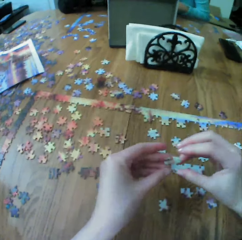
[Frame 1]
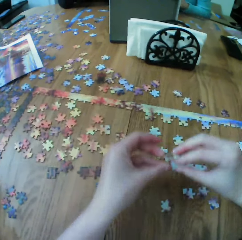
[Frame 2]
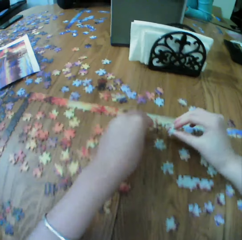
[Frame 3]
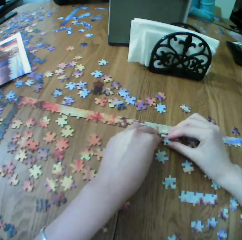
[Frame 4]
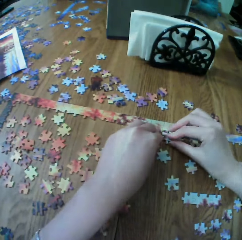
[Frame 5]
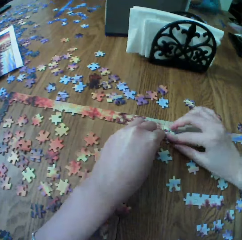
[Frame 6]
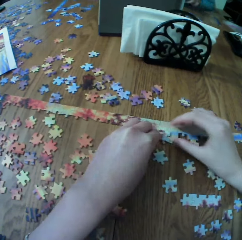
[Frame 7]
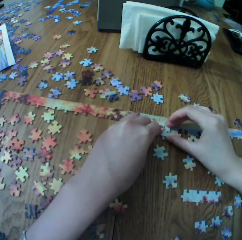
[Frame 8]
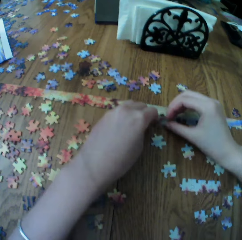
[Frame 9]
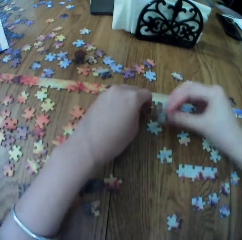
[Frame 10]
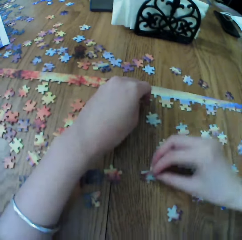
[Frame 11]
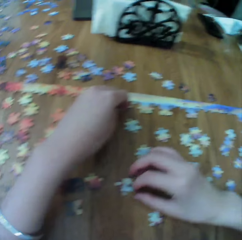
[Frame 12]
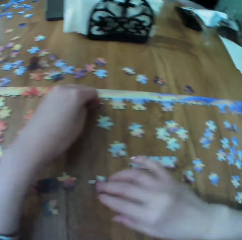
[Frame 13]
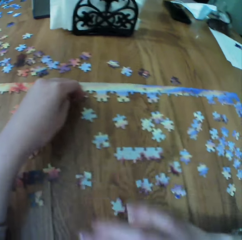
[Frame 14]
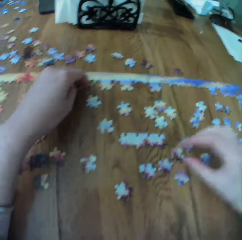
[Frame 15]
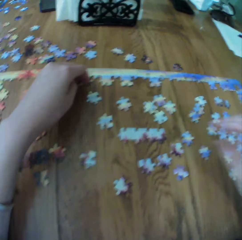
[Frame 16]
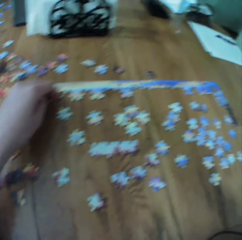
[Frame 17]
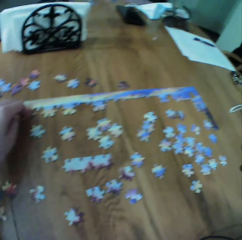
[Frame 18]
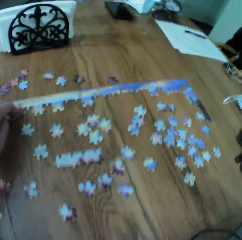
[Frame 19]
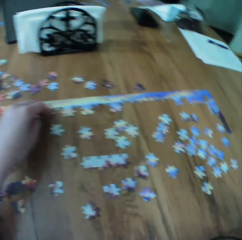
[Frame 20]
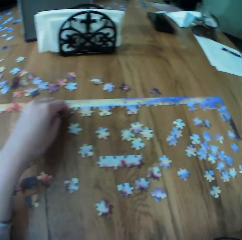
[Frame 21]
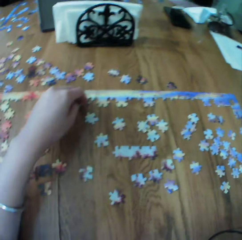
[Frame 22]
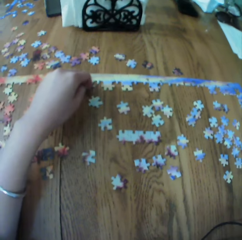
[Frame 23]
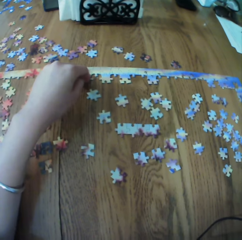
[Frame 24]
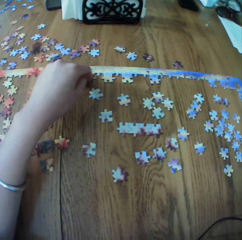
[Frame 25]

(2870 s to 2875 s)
The camera wearer fits the puzzle piece. They look around the table.

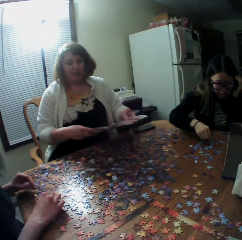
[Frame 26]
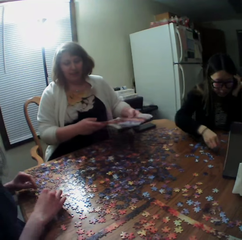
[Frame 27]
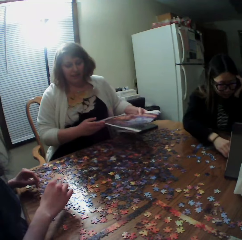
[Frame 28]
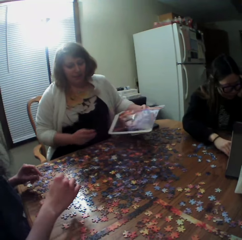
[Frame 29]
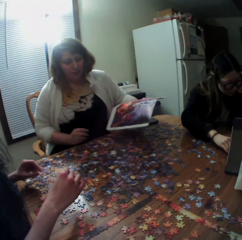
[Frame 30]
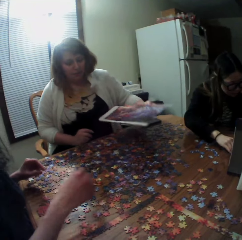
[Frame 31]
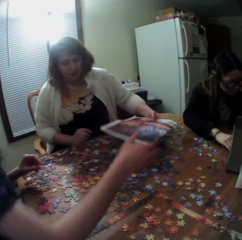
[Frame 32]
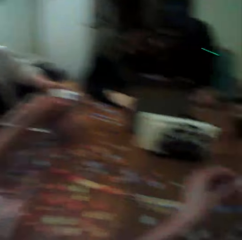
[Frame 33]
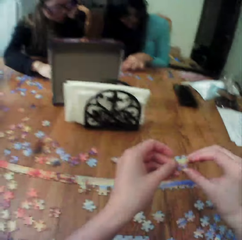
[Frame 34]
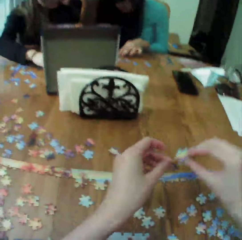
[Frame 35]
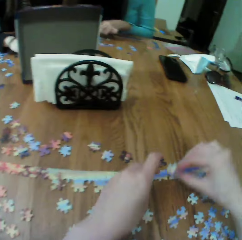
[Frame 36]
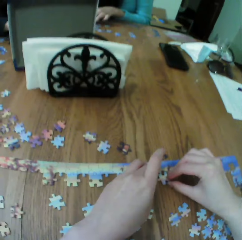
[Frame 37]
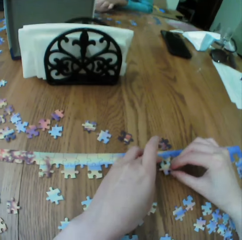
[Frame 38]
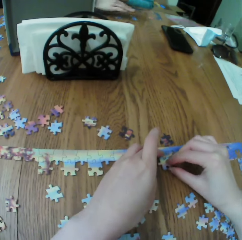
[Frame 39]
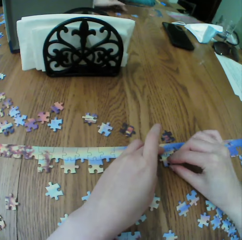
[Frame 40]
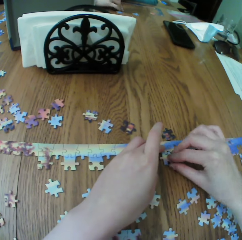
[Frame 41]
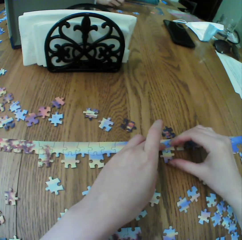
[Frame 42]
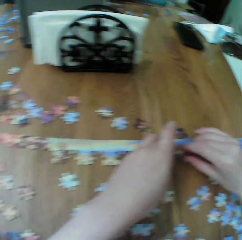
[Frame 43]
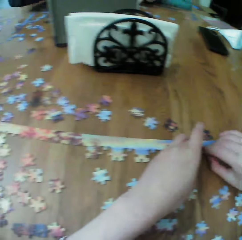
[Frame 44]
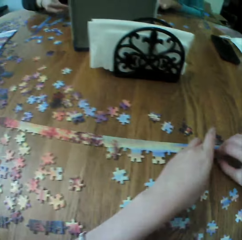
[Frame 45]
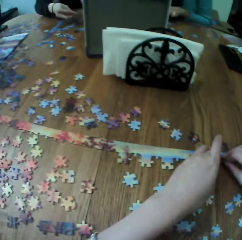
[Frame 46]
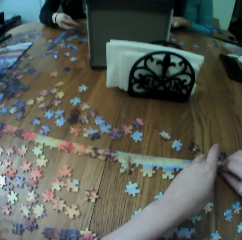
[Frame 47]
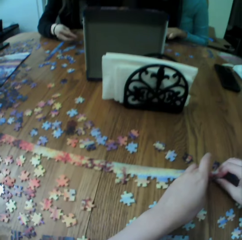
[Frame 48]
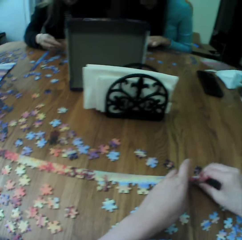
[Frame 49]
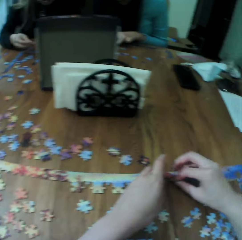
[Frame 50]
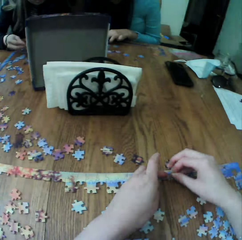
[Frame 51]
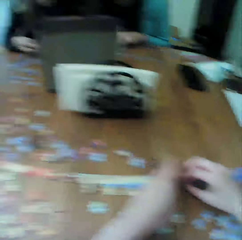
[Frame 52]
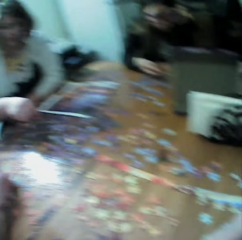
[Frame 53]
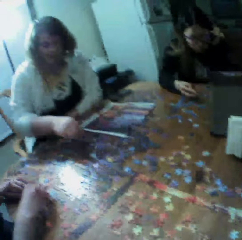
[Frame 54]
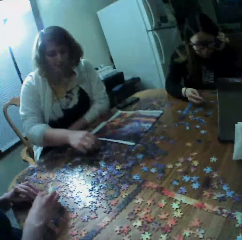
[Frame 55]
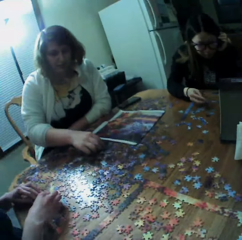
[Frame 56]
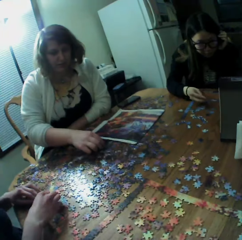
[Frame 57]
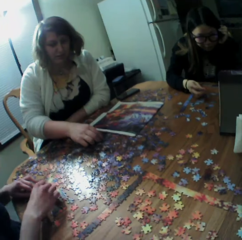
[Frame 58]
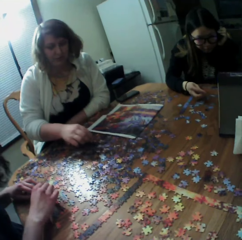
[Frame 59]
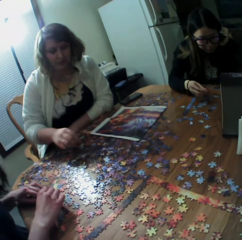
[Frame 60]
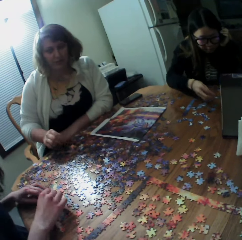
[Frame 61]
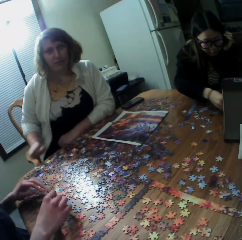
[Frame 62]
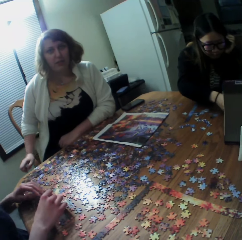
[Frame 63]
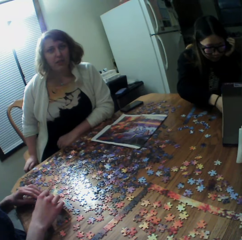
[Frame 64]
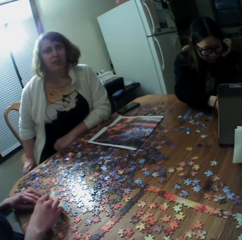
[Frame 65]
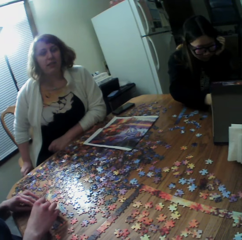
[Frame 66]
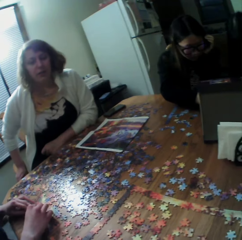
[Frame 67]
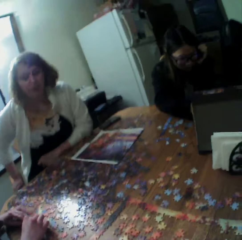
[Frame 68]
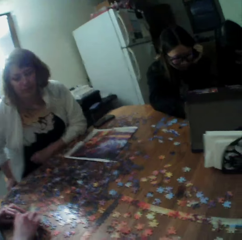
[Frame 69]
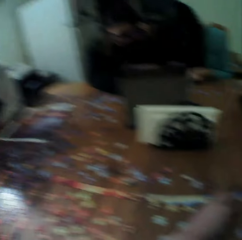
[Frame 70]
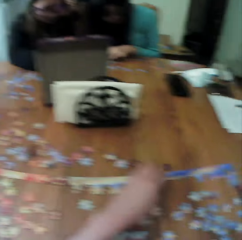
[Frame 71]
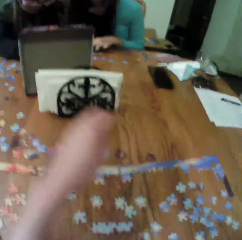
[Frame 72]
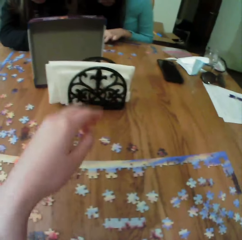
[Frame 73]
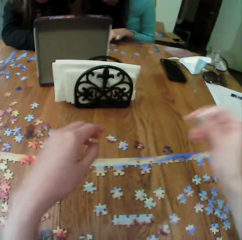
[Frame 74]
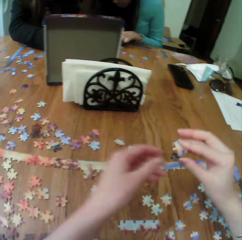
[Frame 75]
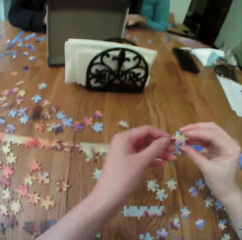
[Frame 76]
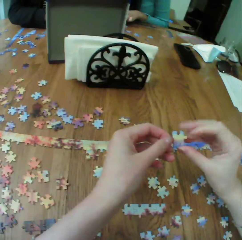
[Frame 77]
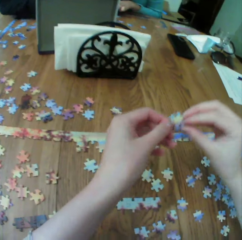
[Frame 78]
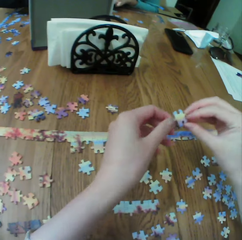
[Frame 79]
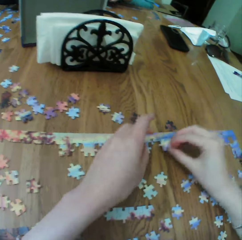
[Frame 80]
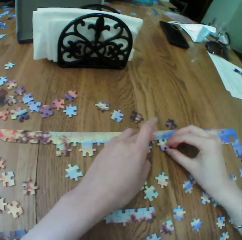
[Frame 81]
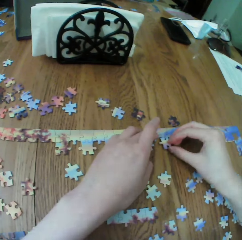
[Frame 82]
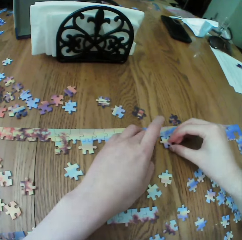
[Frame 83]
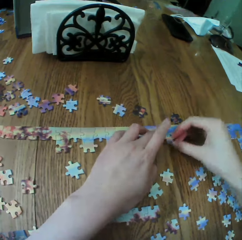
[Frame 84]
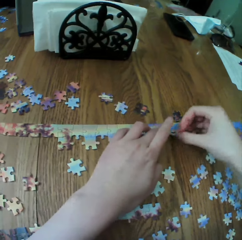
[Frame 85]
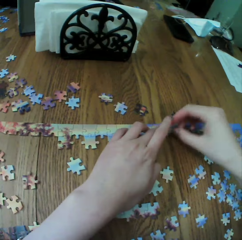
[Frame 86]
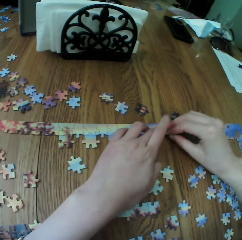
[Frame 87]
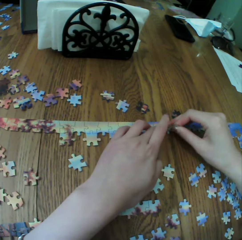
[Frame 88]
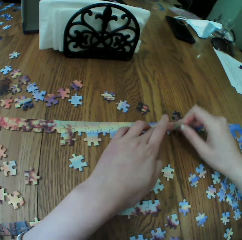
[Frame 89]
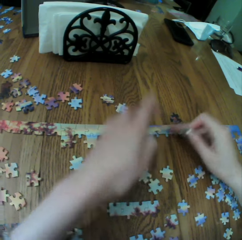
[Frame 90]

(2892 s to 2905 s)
The camera wearer fits the piece to the puzzle. They arrange the puzzle. A woman touches the puzzle piece. The woman stares at the camera wearer. The camera wearer fits the pieces together.

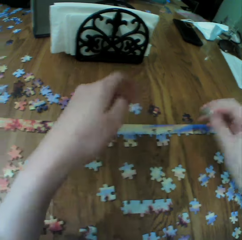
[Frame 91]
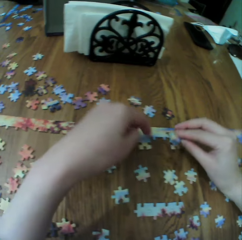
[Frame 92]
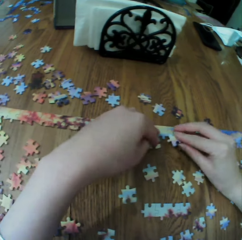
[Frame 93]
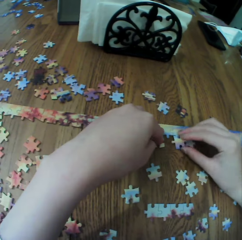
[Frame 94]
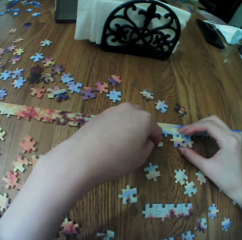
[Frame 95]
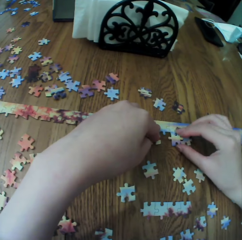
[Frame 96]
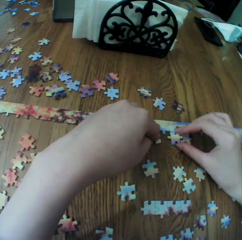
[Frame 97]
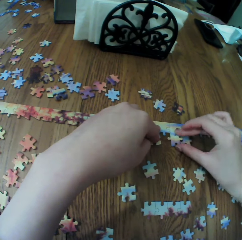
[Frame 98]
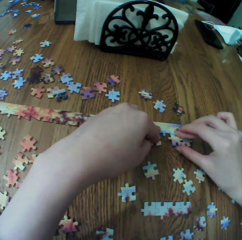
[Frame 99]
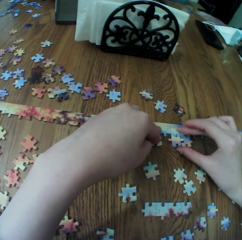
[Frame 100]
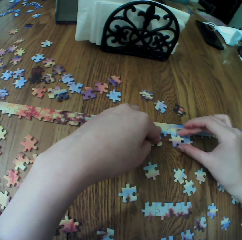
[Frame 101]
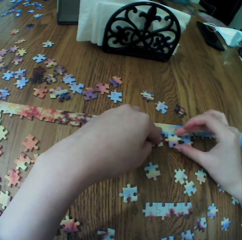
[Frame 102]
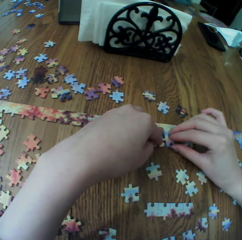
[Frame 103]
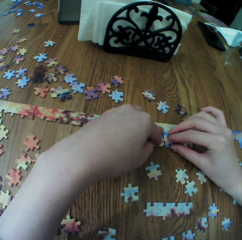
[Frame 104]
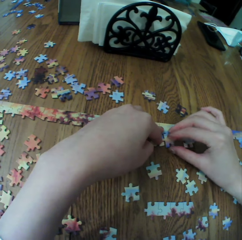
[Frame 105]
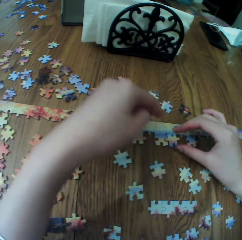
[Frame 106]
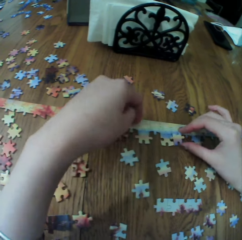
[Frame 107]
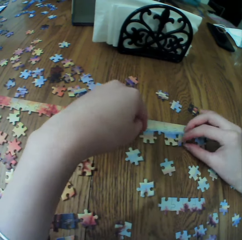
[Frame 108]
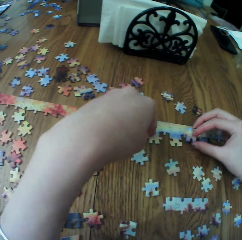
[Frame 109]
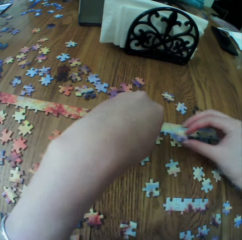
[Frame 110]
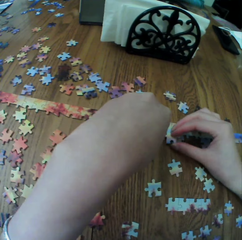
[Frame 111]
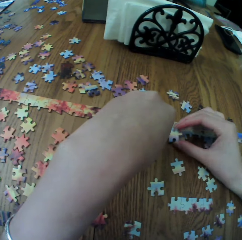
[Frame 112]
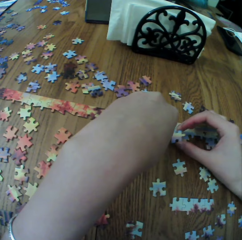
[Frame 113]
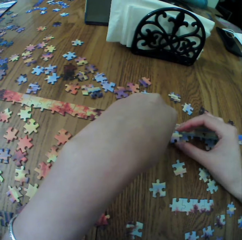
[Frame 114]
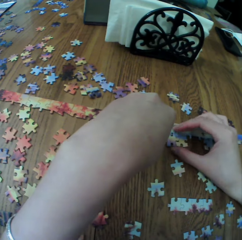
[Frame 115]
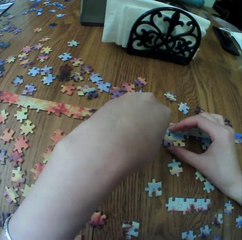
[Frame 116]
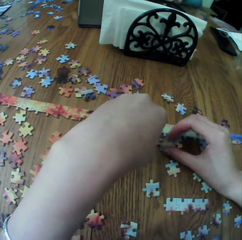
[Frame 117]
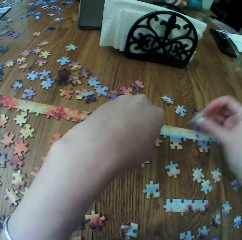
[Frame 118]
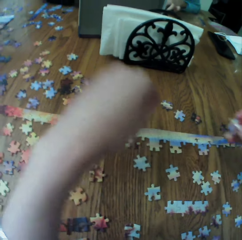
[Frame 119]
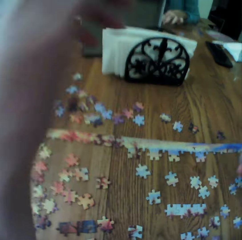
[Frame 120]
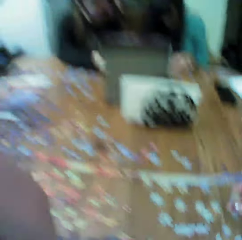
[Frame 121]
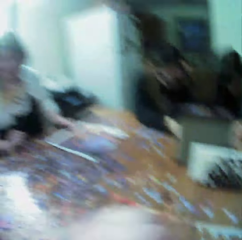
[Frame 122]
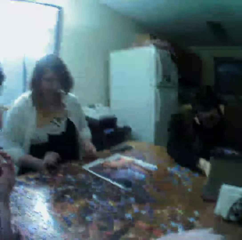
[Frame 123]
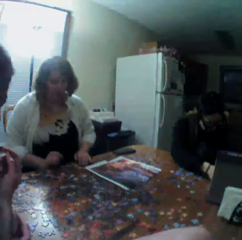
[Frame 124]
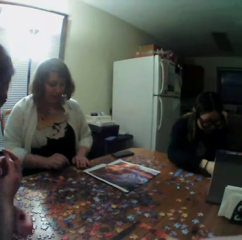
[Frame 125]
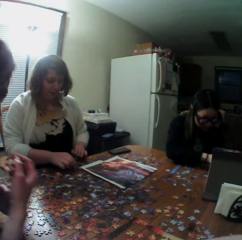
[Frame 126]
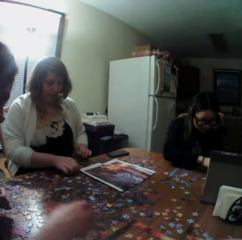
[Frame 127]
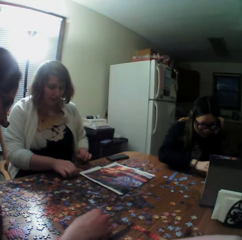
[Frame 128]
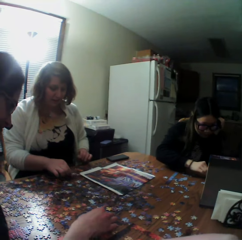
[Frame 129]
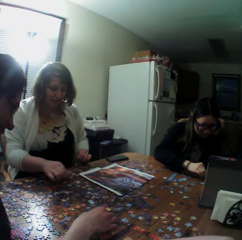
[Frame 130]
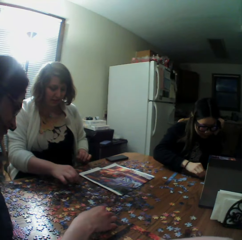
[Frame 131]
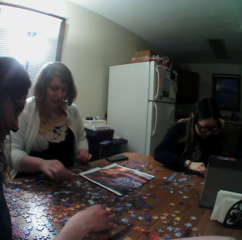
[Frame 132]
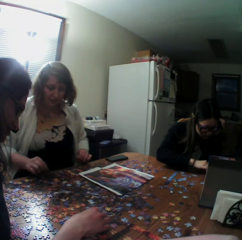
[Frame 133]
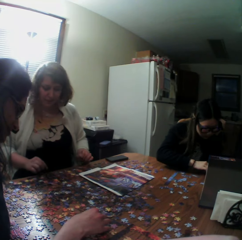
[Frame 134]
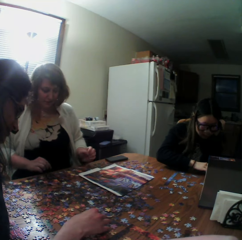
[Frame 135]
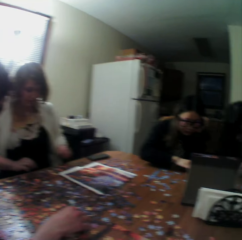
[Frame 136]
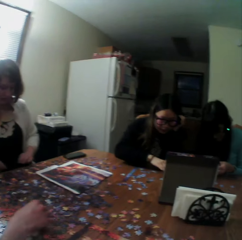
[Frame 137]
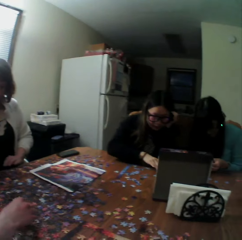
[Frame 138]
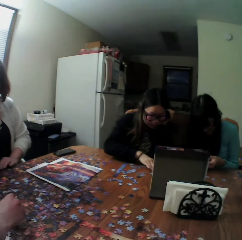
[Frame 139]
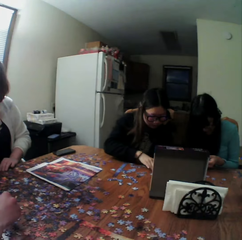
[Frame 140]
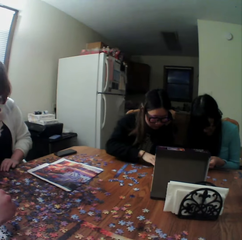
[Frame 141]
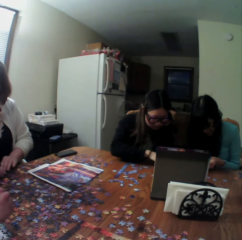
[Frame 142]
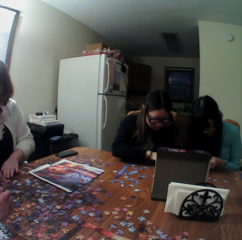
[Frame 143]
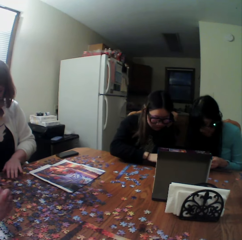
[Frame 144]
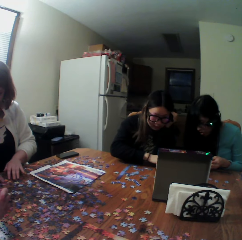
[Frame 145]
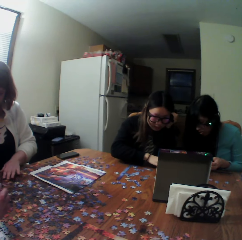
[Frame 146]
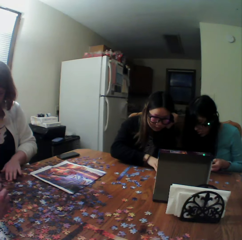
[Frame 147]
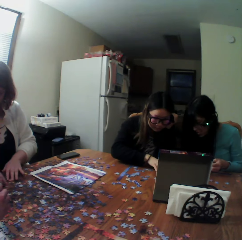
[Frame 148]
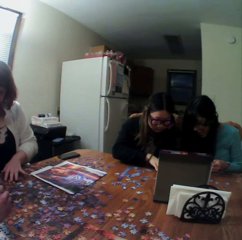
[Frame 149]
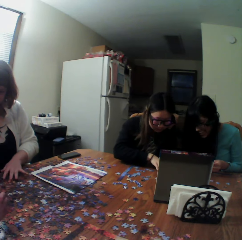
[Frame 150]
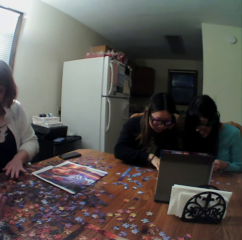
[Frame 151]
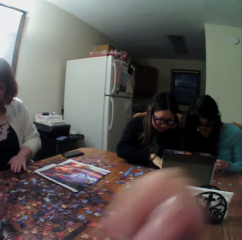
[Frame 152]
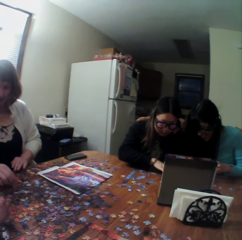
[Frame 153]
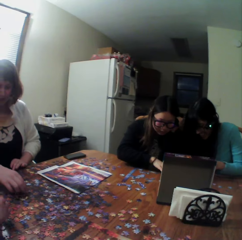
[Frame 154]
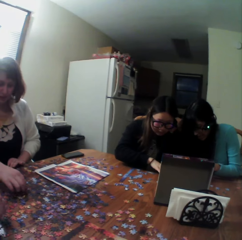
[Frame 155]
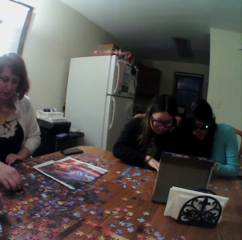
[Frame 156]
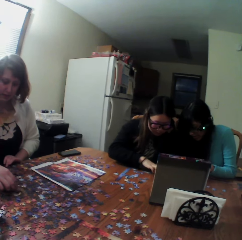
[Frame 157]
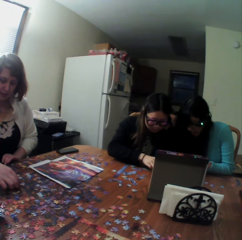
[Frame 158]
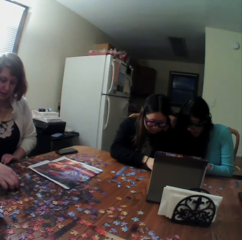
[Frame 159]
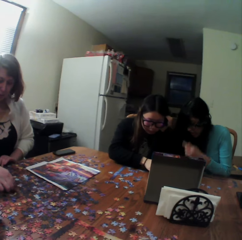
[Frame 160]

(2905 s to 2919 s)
A woman and another woman sort the puzzle pieces. A third woman and a fourth woman play the jigsaw. The camera wearer stares around. A person touches the puzzle.
